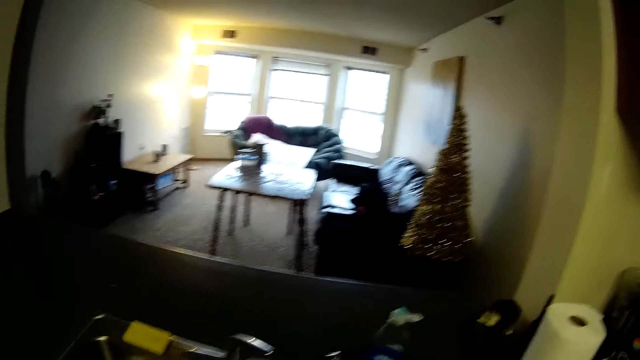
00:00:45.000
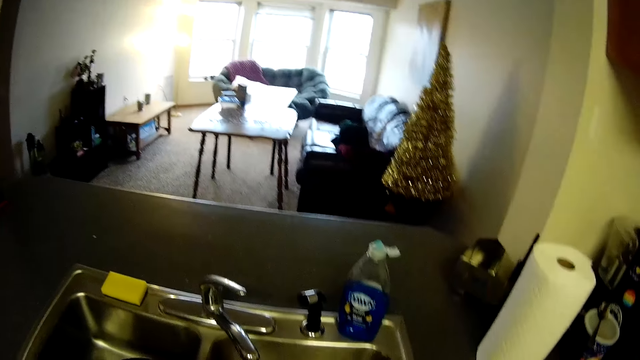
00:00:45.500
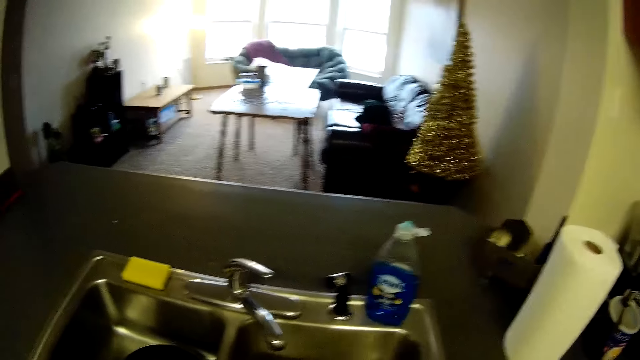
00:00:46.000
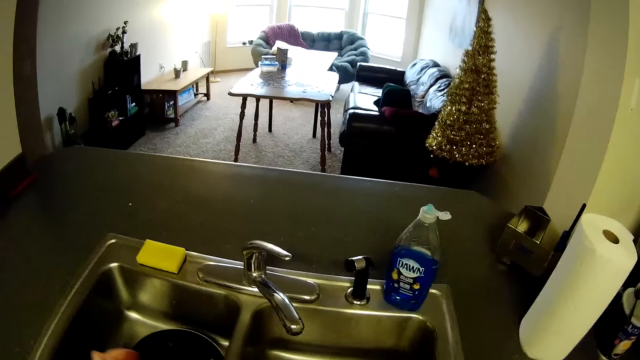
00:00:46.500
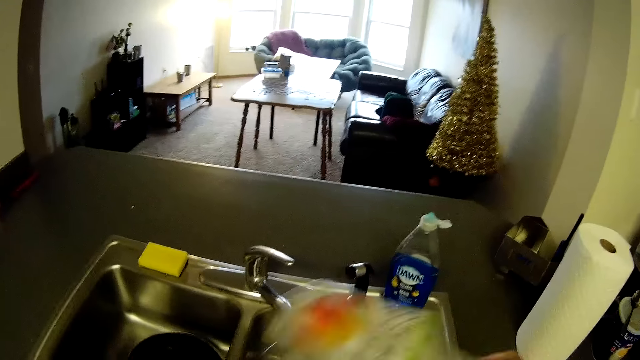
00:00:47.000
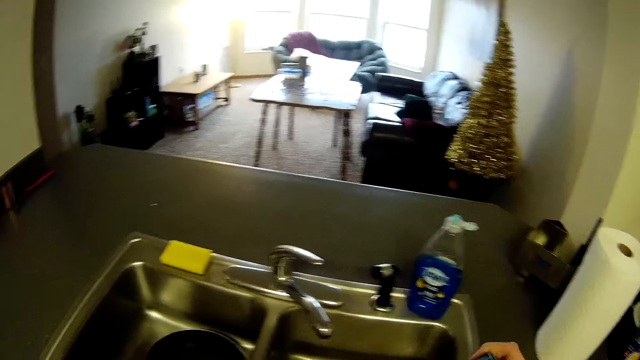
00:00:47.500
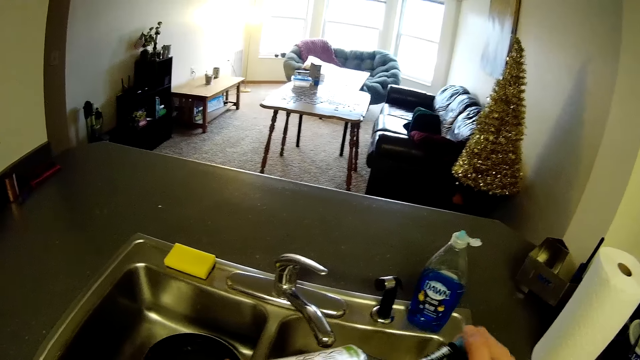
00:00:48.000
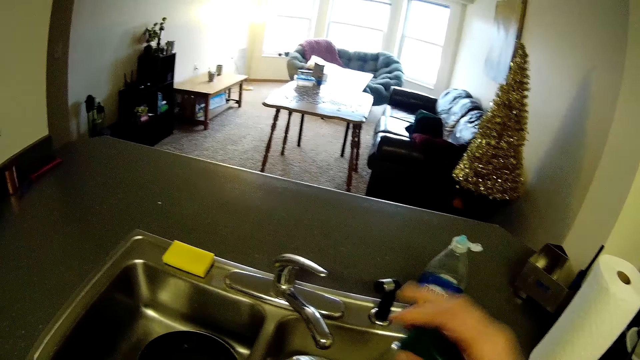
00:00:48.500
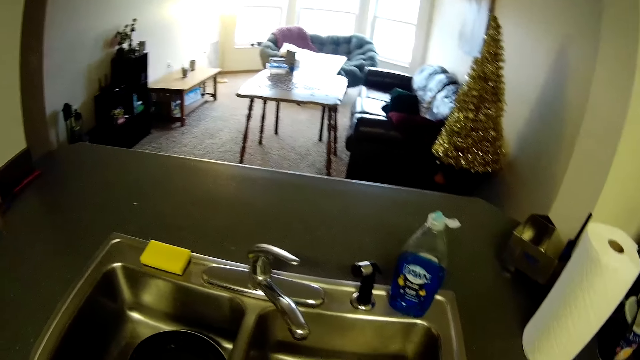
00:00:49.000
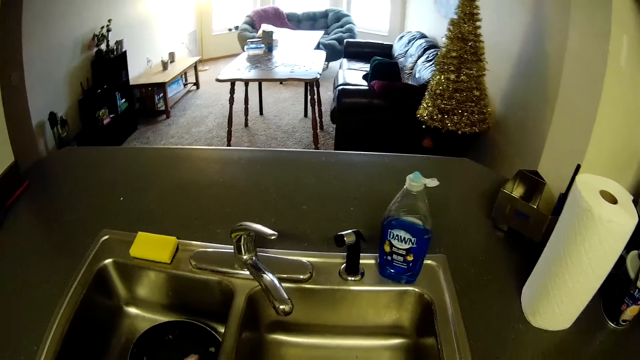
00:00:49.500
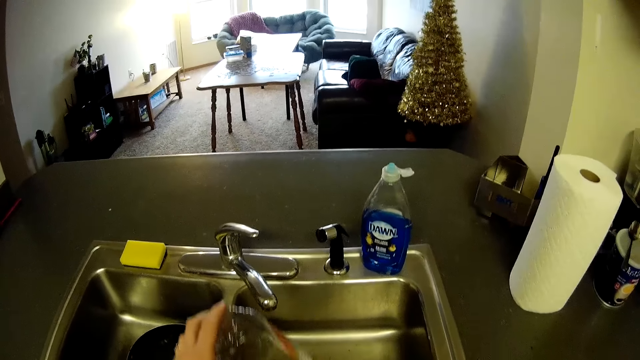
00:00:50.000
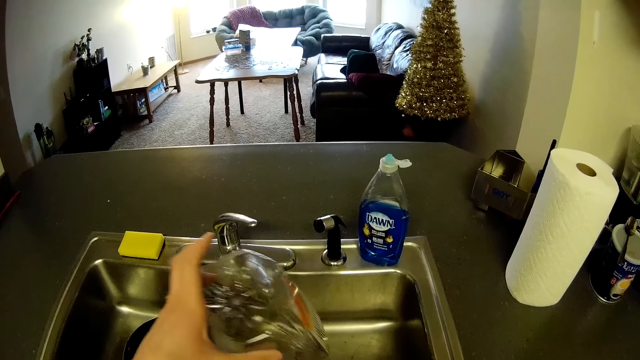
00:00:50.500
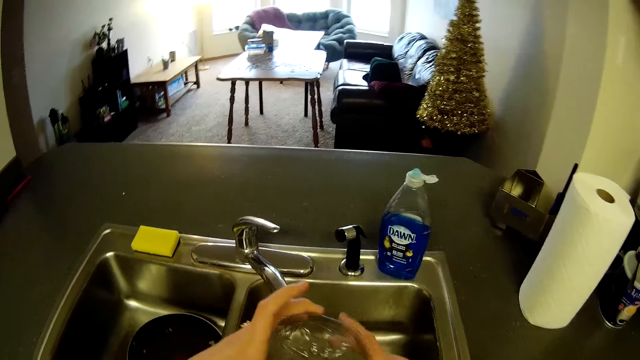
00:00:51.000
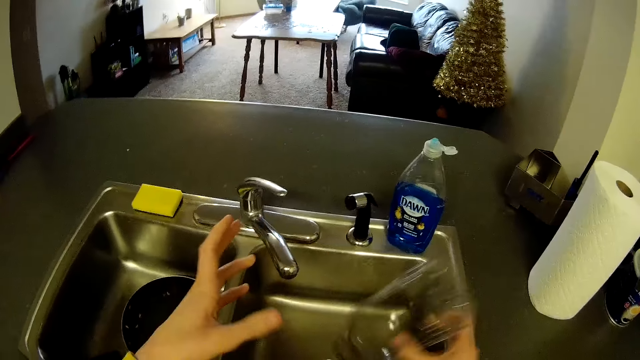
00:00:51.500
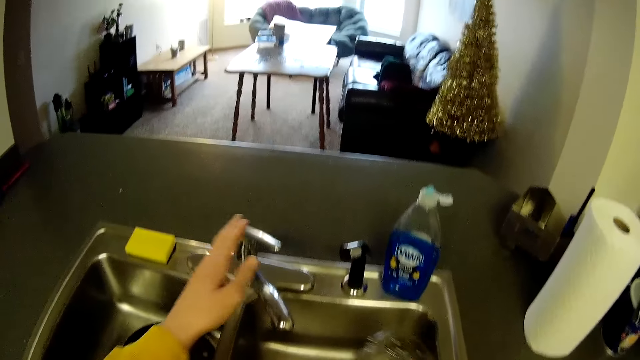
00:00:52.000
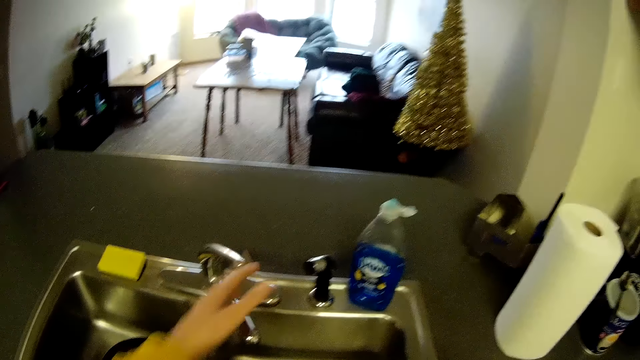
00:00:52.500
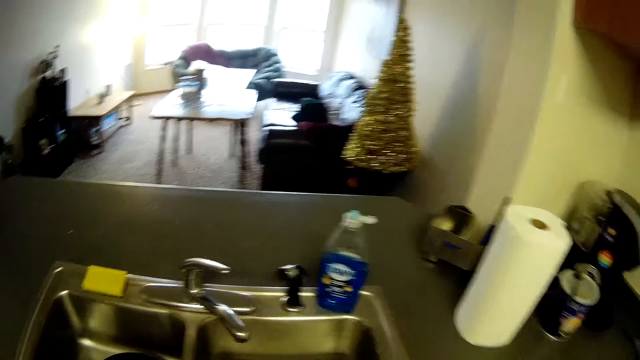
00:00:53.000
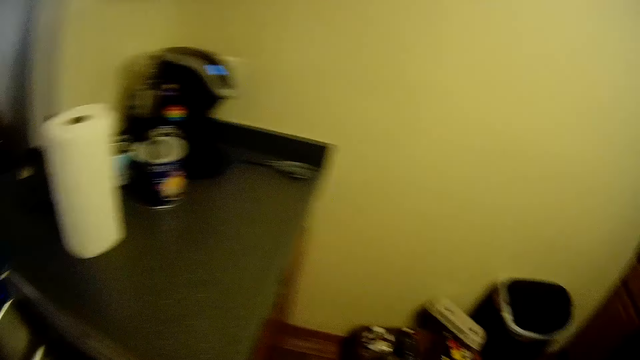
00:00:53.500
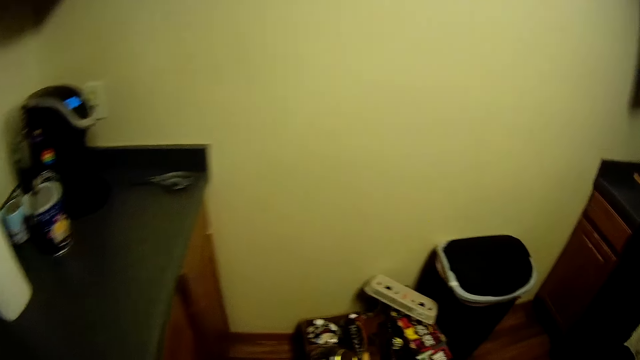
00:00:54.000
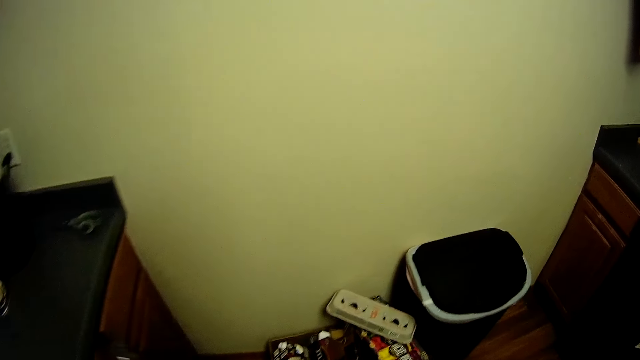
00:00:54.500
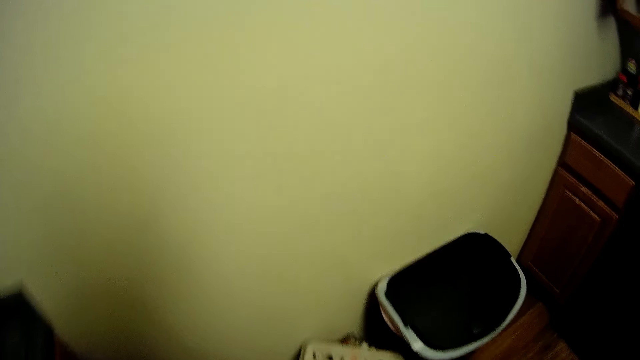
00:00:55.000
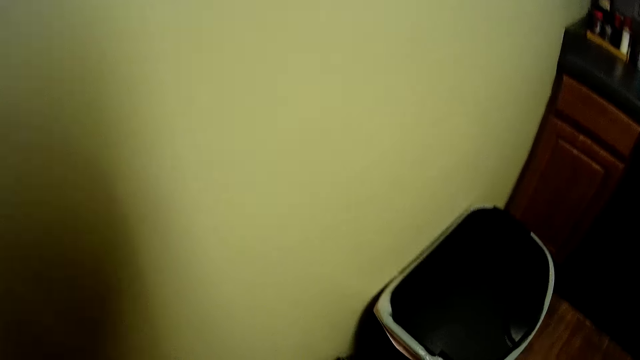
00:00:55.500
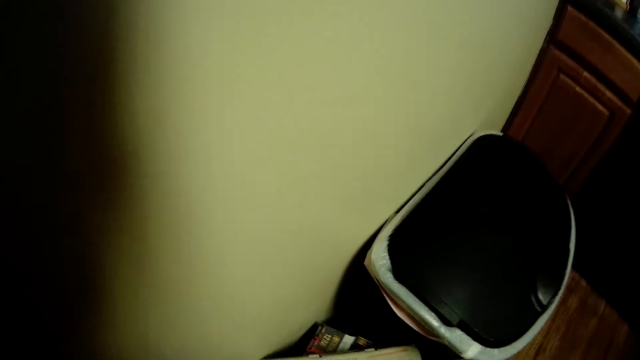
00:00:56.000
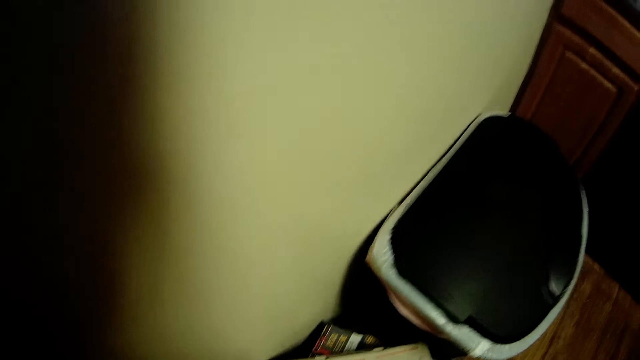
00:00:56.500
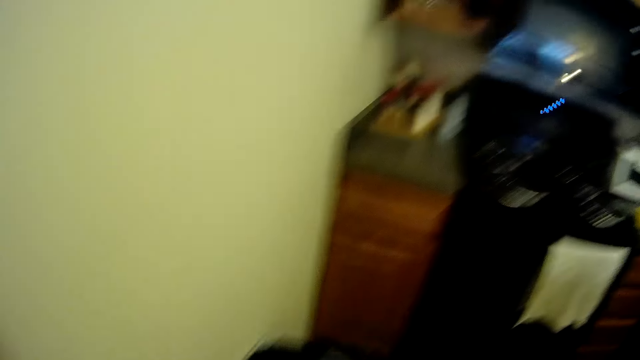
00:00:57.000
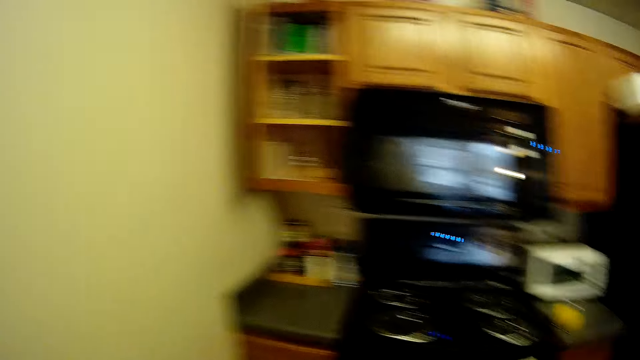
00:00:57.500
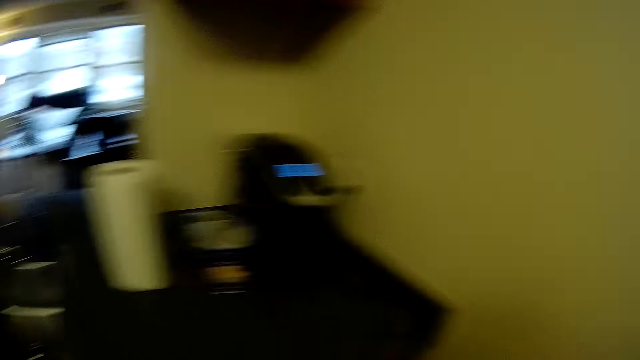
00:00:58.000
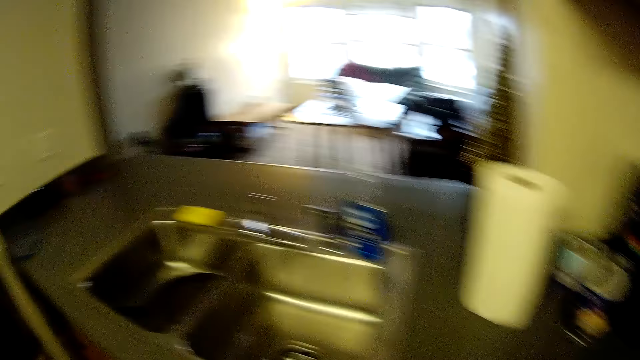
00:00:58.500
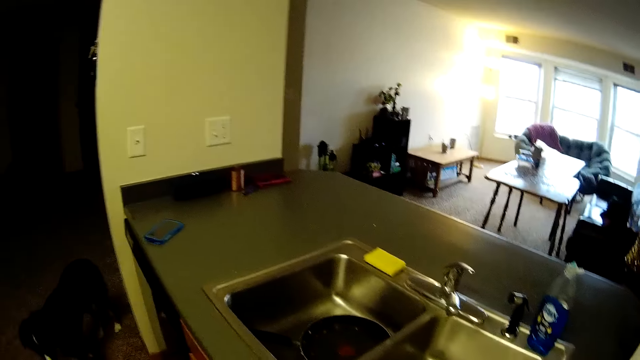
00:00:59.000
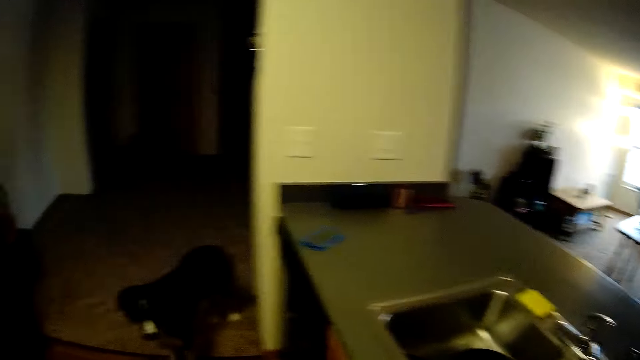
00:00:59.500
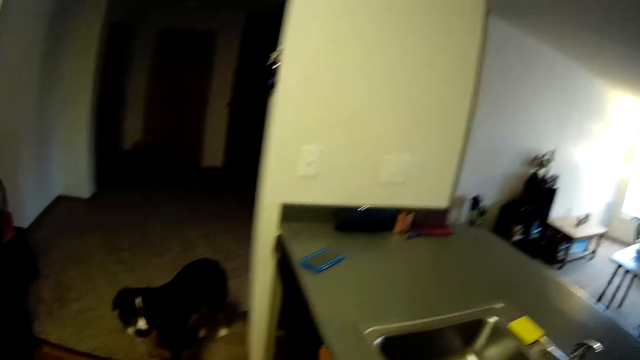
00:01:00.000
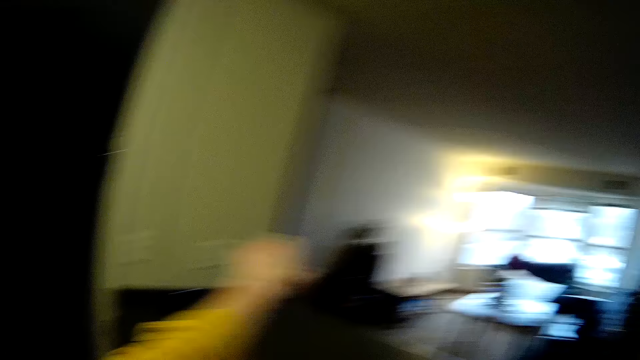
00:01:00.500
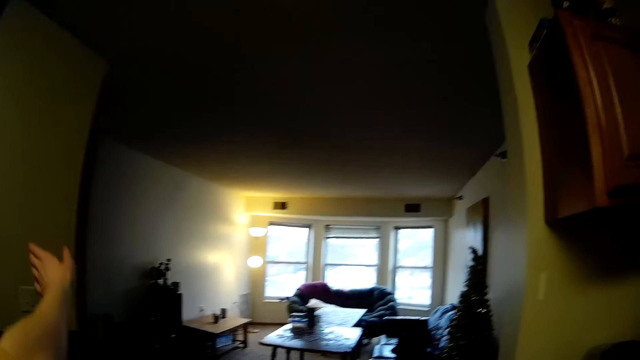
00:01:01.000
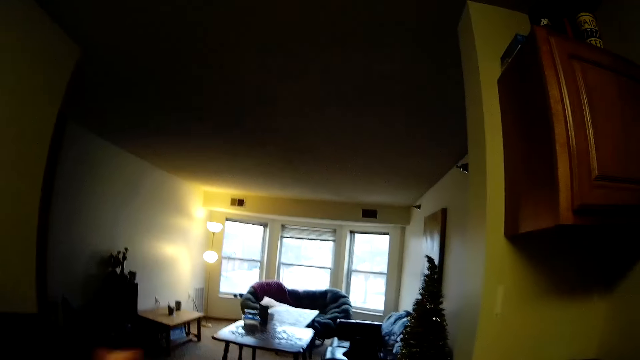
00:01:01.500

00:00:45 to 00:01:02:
The camera wearer shakes the bottle with her hands. She opens the bottle. She pours the water on the kitchen sink. She places the bottle on her other hand. She pours the water on the sink. She holds the tap with her hand. She walks away from the sink. She looks around. She walks around. She looks around. She walks around again. She moves her hand forward.
